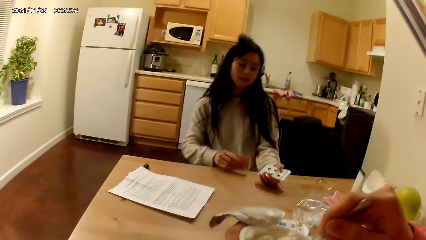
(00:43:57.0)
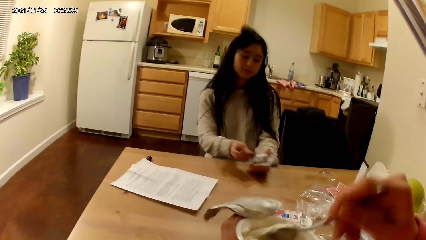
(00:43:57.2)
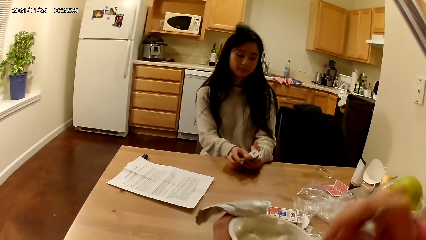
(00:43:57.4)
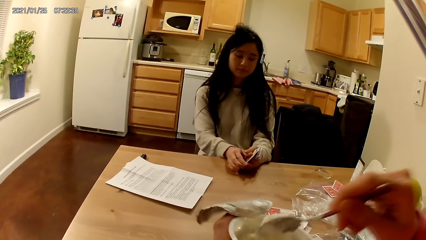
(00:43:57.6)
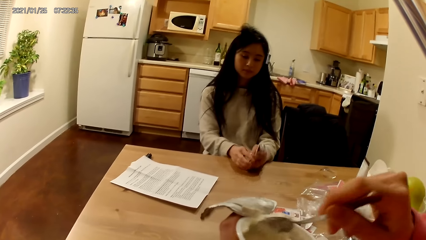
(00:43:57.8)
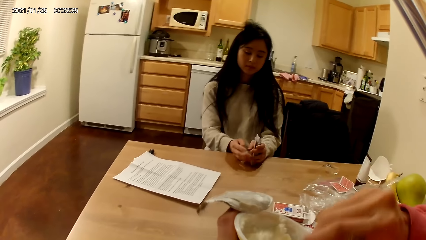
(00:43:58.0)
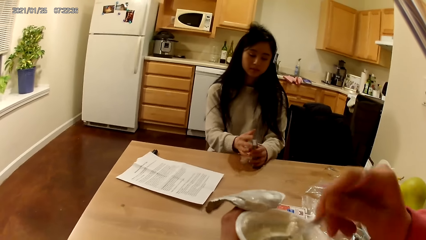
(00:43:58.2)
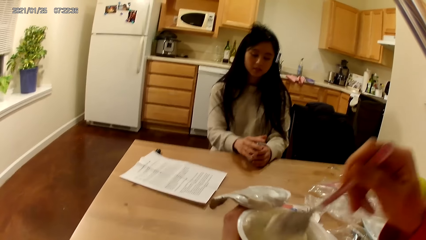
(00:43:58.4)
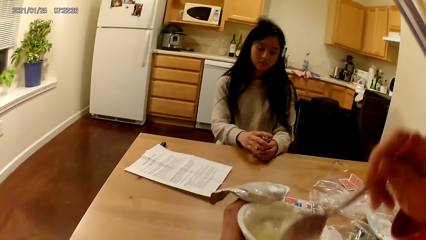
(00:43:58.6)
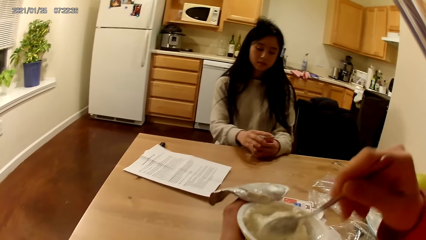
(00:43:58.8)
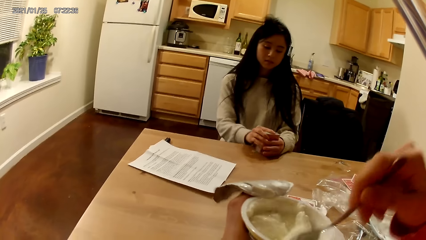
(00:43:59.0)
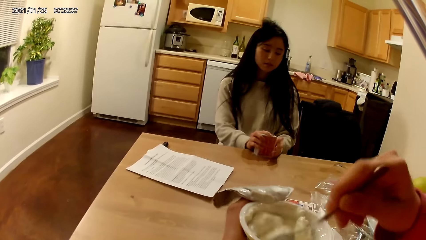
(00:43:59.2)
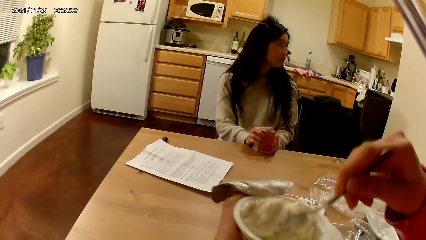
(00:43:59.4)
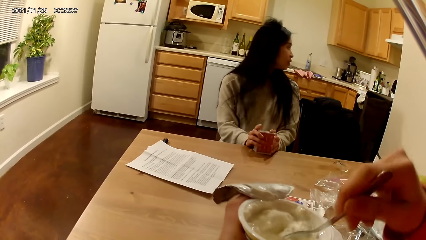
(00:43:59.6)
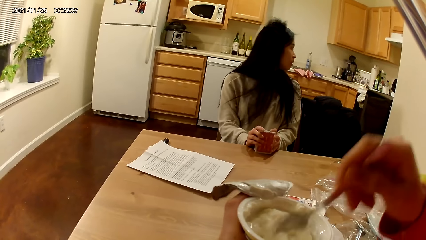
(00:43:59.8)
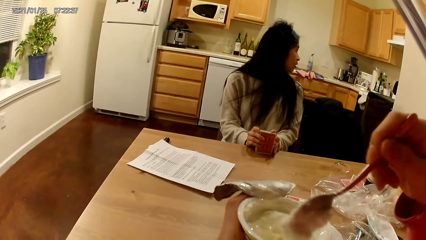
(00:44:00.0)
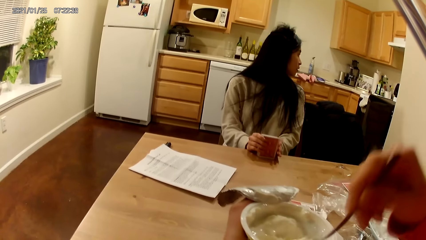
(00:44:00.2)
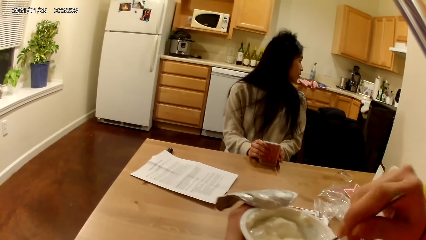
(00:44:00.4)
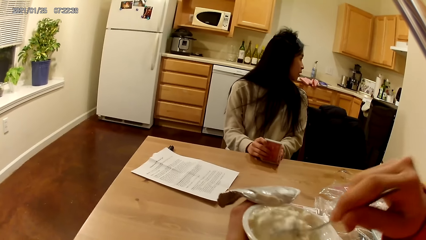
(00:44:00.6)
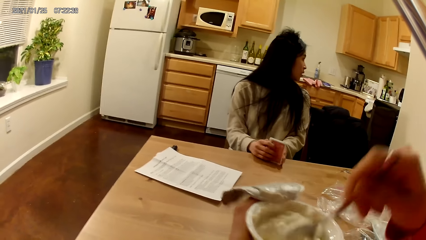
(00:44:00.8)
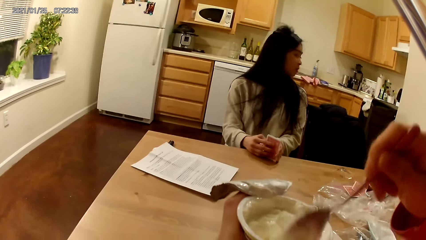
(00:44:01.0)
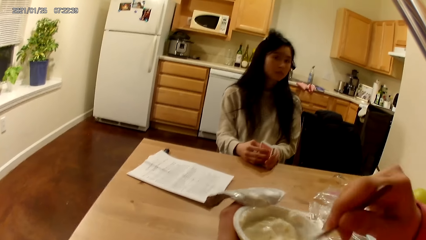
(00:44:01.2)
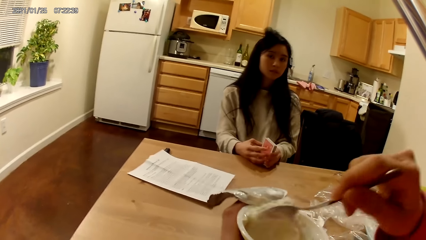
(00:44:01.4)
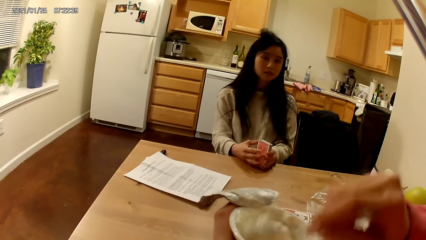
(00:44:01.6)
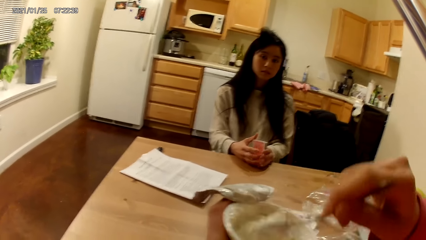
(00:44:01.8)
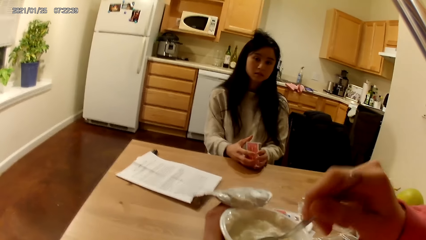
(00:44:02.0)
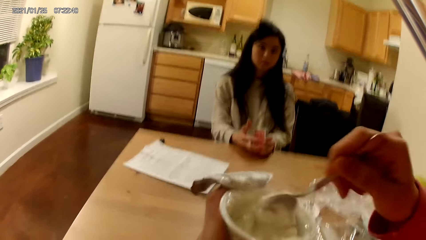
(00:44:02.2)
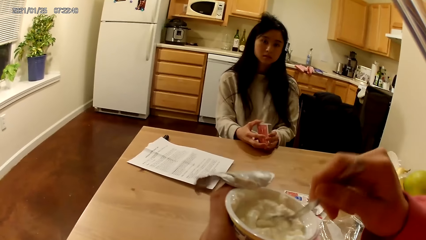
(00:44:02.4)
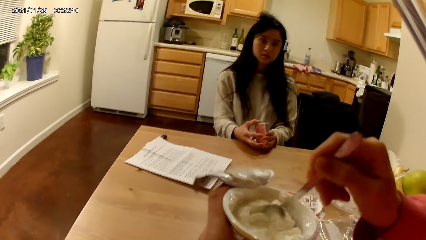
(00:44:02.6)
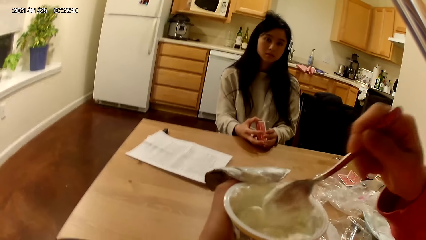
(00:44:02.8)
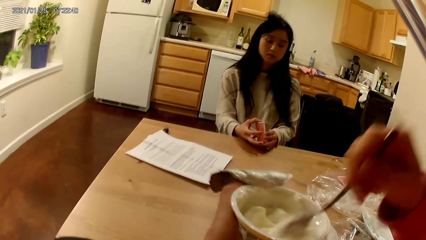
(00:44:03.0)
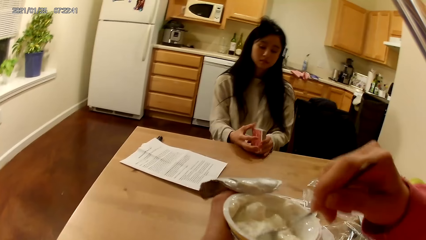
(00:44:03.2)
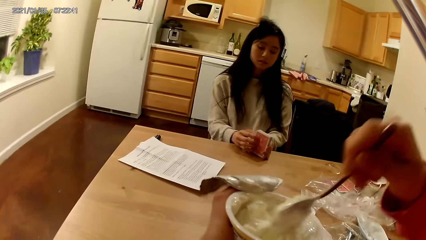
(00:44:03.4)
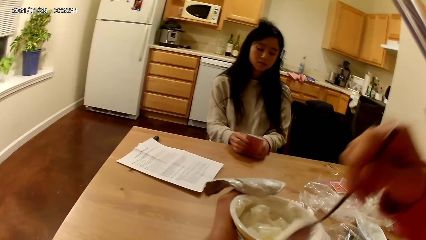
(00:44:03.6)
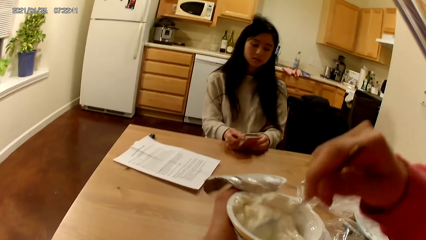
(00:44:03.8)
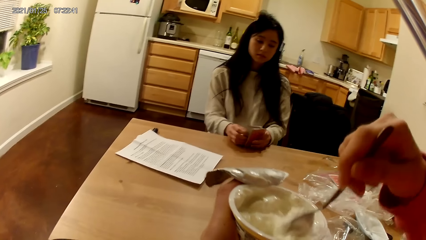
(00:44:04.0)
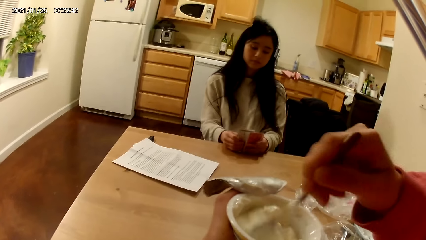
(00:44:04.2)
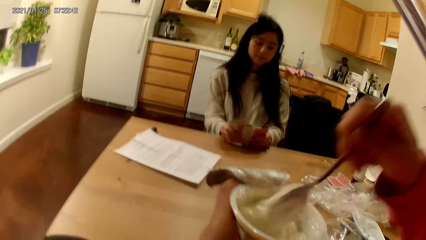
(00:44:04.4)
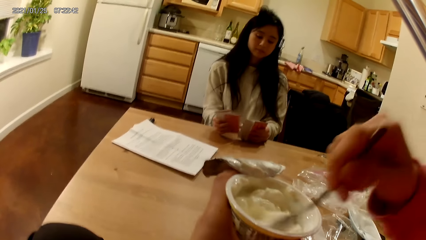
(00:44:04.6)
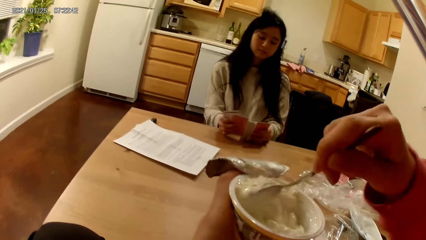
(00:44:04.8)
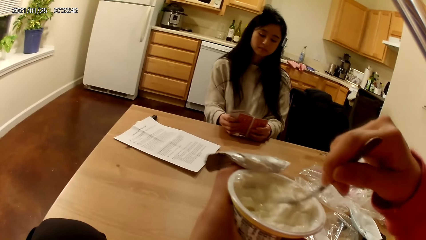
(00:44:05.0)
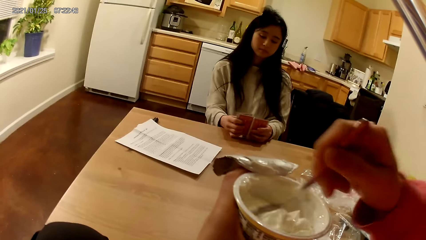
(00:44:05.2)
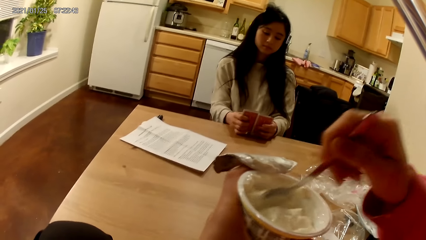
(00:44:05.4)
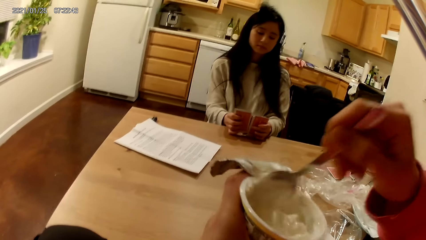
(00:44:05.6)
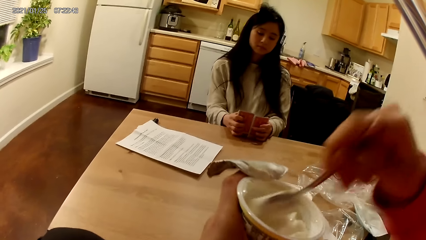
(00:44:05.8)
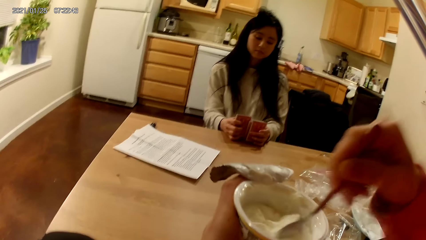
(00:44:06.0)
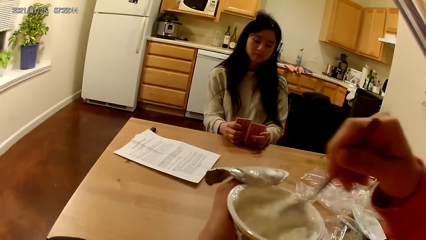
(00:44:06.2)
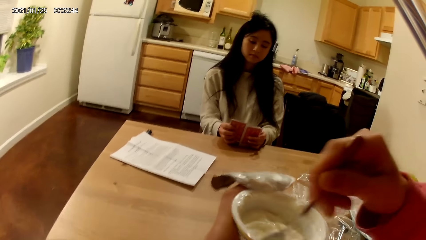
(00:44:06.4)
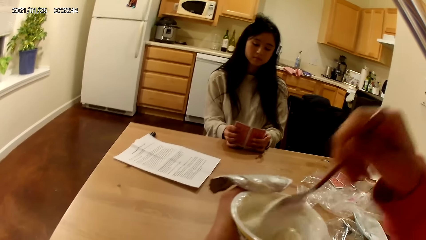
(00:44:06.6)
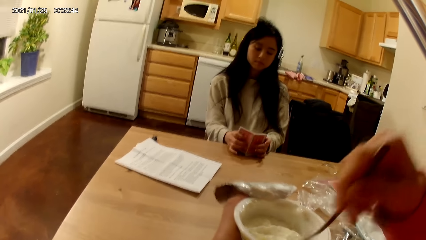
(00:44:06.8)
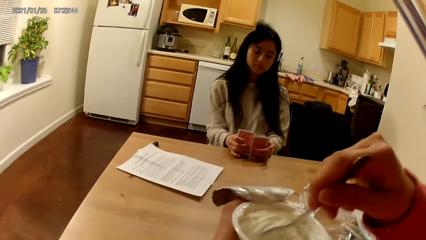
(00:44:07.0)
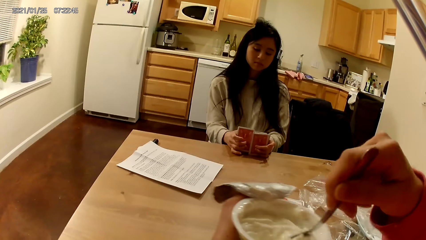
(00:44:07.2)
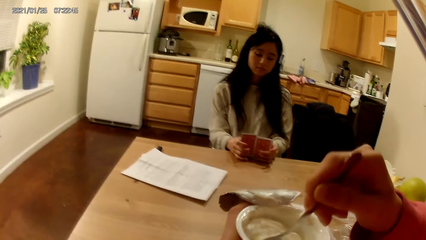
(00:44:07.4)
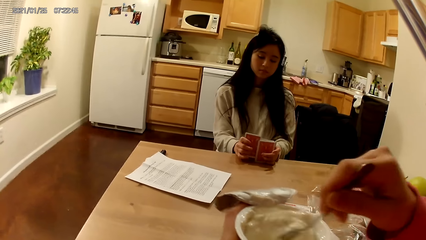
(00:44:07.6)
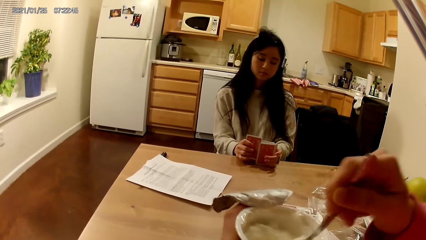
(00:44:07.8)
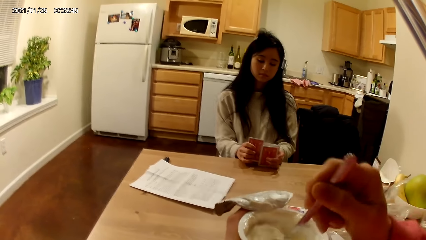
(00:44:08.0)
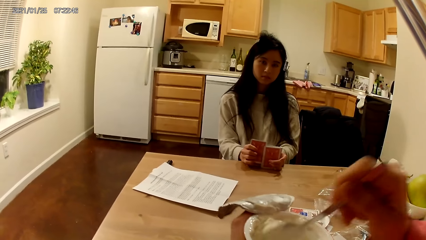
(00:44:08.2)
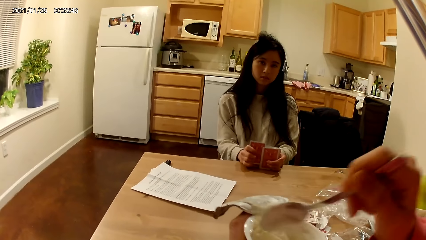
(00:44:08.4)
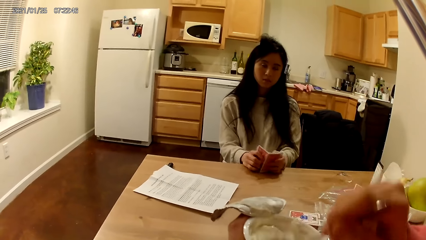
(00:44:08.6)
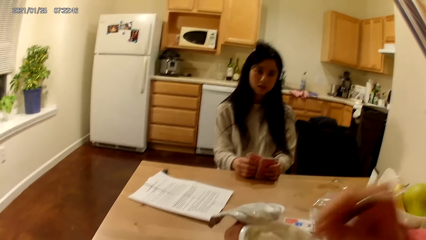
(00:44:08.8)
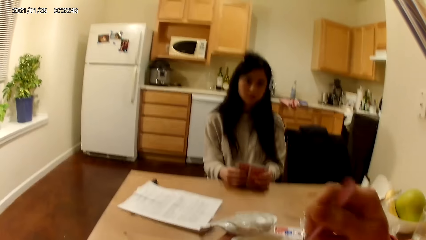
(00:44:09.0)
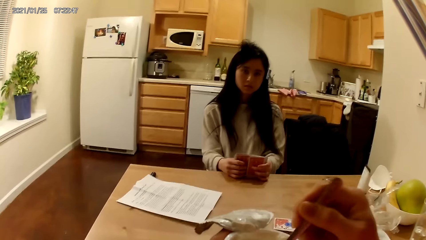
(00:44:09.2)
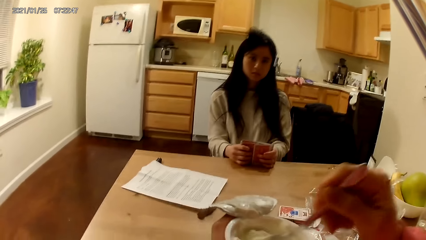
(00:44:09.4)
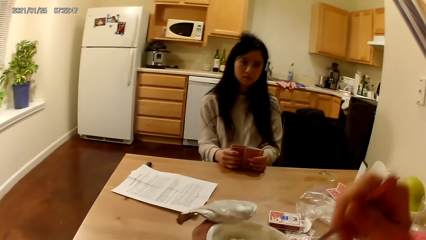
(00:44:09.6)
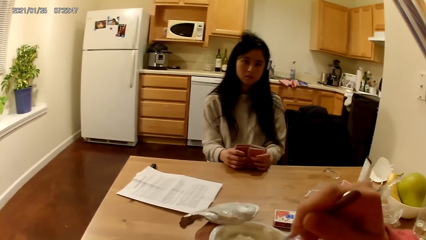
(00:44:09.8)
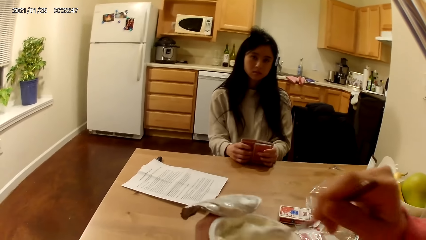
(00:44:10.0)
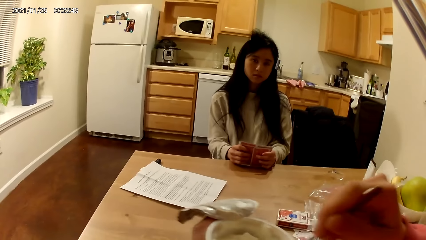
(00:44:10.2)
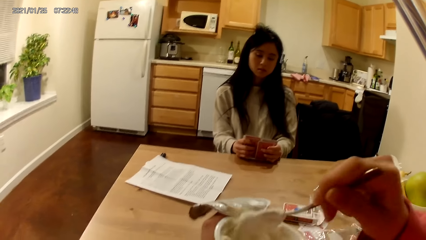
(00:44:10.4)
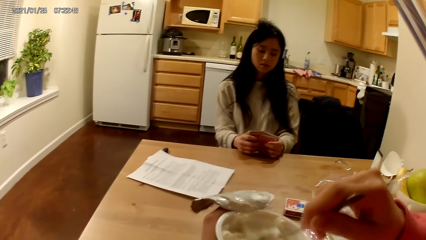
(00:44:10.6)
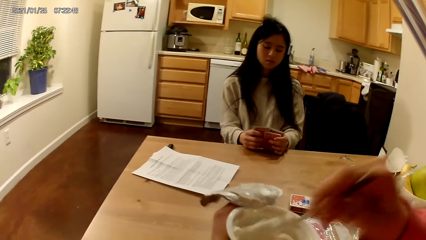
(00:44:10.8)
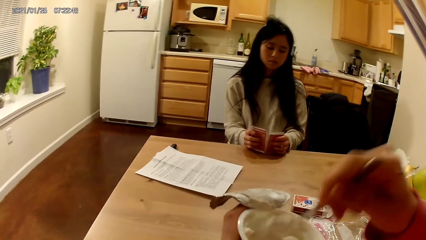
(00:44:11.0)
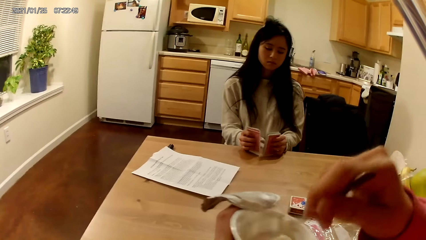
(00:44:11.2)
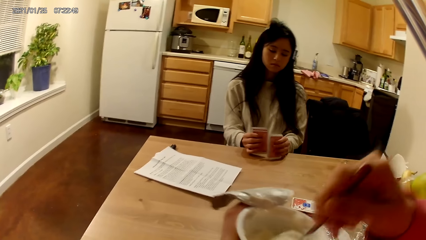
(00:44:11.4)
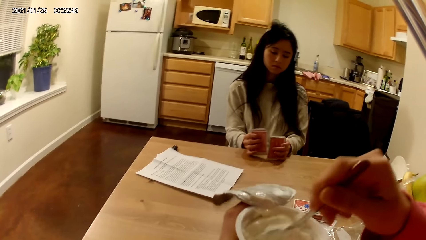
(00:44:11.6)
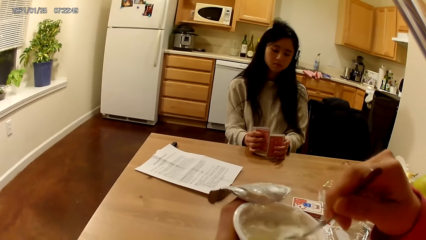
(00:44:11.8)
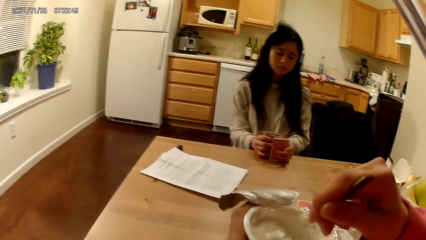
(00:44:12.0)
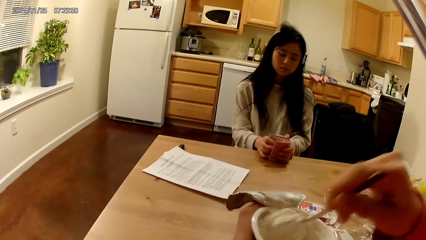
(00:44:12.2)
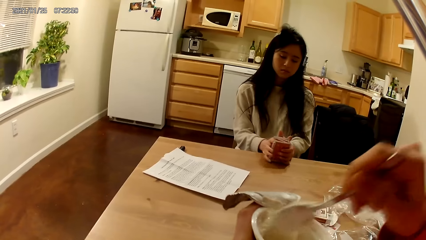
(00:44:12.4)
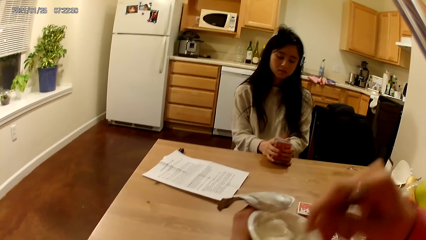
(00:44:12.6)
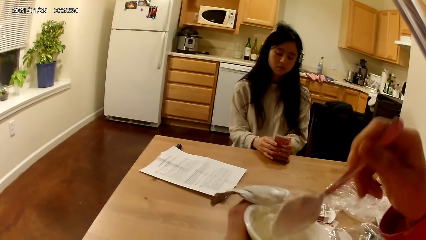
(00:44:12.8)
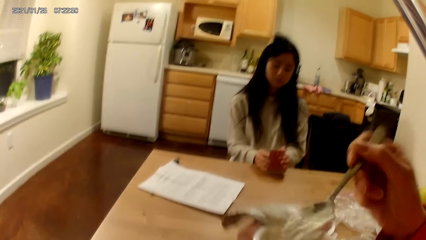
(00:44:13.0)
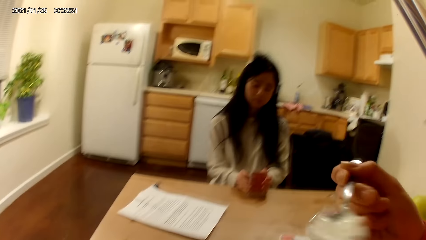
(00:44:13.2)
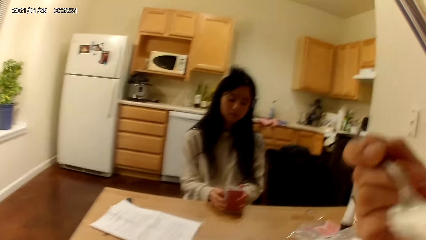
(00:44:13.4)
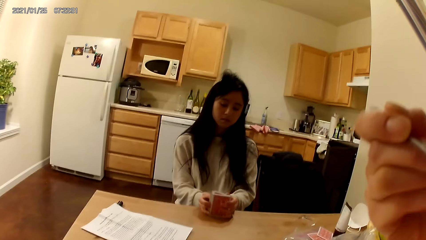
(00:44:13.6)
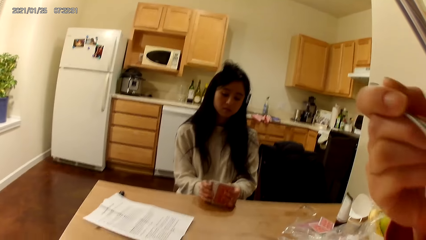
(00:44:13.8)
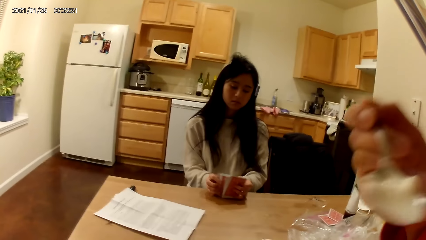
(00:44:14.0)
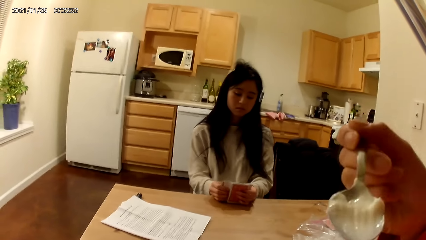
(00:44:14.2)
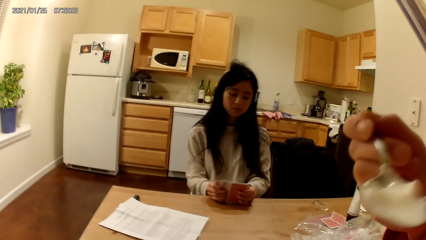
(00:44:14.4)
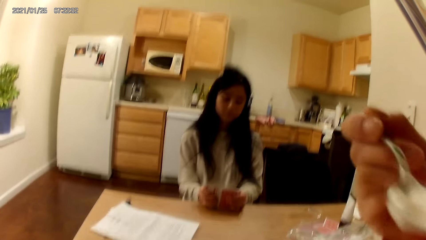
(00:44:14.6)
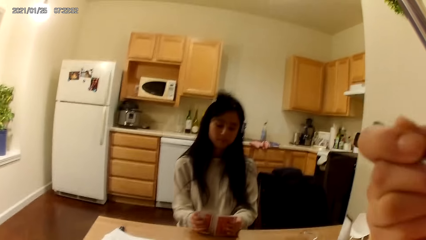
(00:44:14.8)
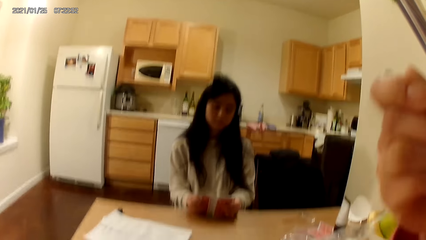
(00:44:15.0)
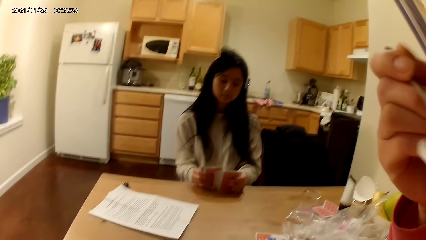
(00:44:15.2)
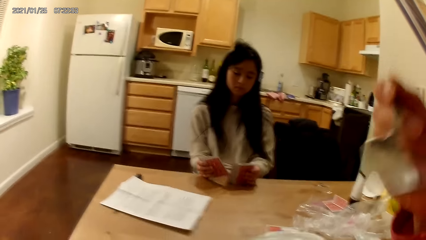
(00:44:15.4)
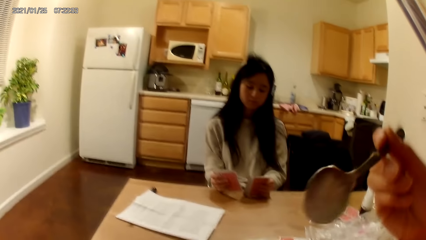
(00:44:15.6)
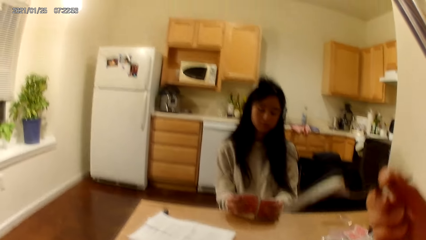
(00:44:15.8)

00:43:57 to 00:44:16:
The woman picks a playing card with a hand and holds the playing cards with hands. The camera wearer mixes ice cream with a spoon. The woman shuffles the cards. The woman moves the playing cards with hands. The camera wearer scoops the ice cream with the spoon. They eat the ice cream with the spoon.
